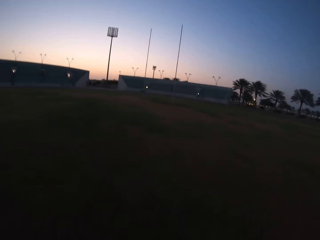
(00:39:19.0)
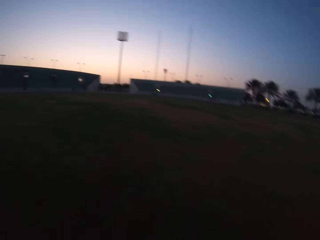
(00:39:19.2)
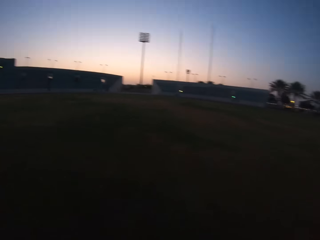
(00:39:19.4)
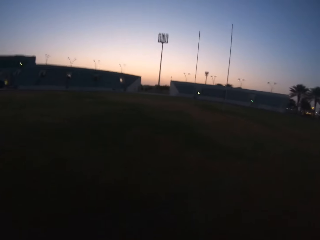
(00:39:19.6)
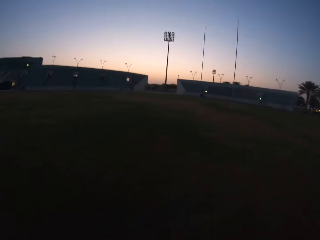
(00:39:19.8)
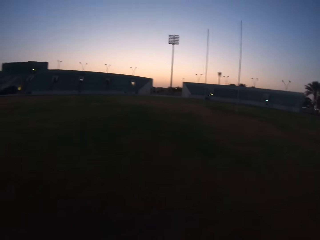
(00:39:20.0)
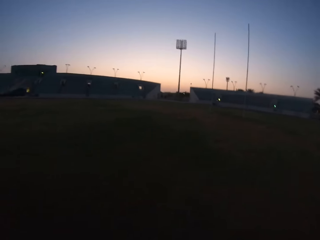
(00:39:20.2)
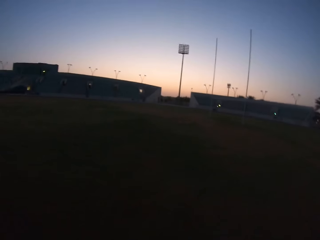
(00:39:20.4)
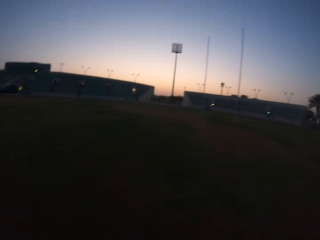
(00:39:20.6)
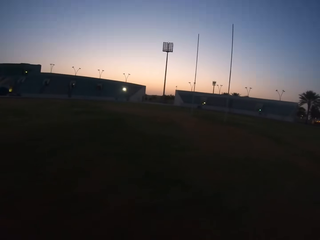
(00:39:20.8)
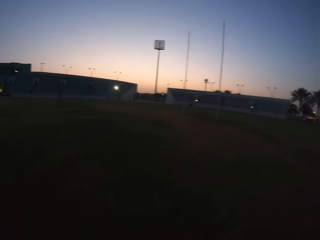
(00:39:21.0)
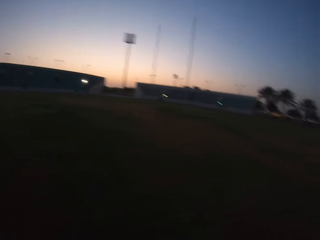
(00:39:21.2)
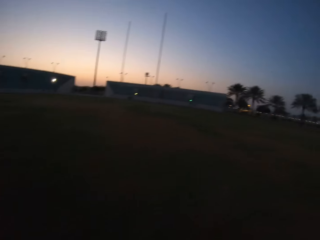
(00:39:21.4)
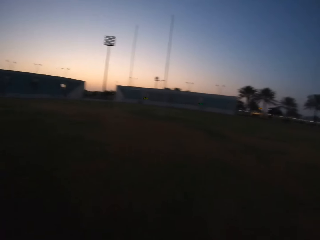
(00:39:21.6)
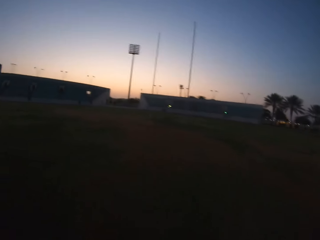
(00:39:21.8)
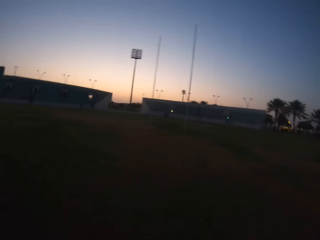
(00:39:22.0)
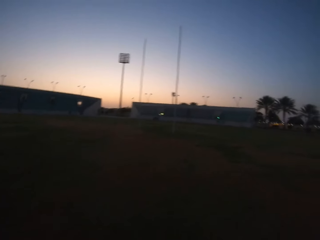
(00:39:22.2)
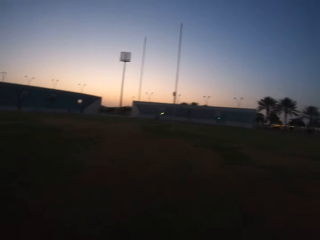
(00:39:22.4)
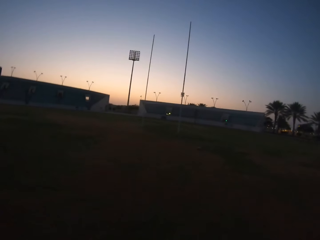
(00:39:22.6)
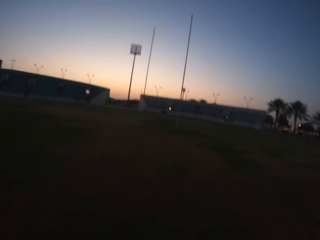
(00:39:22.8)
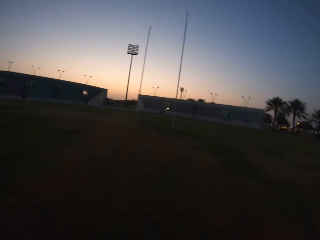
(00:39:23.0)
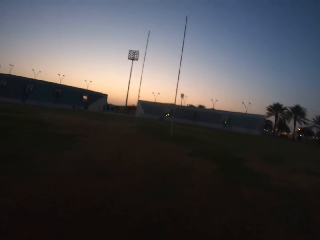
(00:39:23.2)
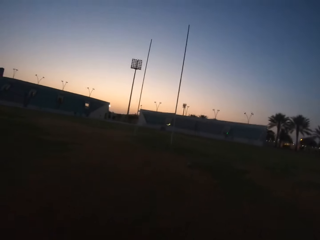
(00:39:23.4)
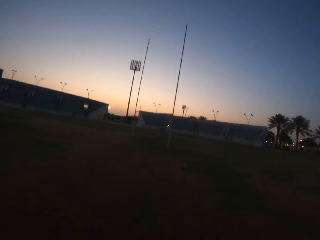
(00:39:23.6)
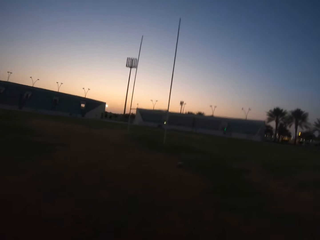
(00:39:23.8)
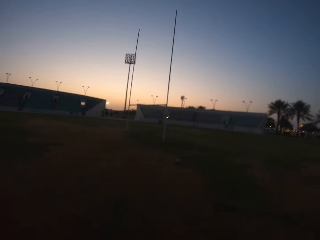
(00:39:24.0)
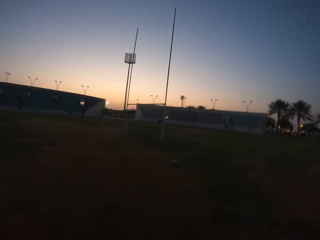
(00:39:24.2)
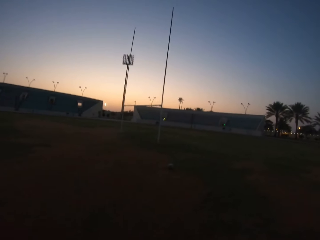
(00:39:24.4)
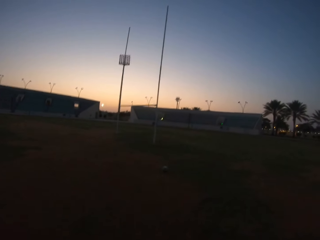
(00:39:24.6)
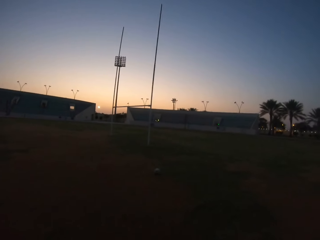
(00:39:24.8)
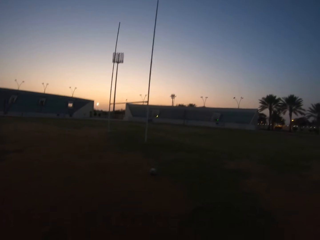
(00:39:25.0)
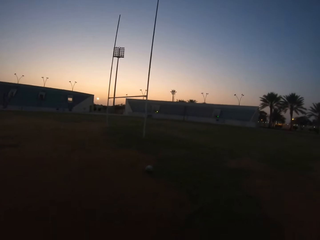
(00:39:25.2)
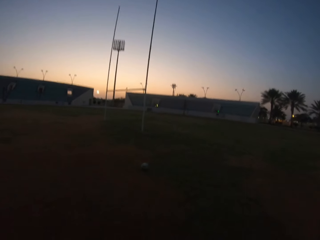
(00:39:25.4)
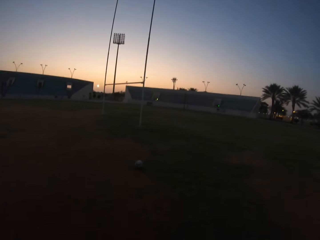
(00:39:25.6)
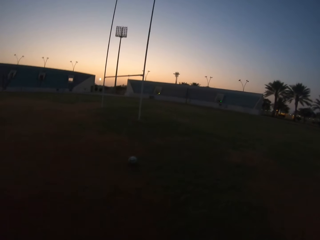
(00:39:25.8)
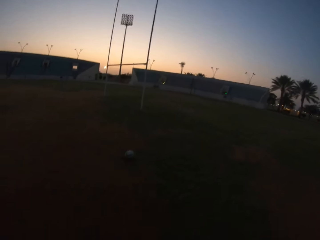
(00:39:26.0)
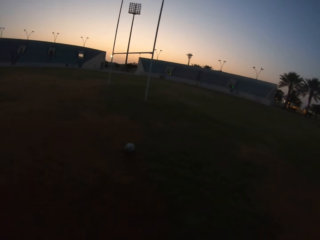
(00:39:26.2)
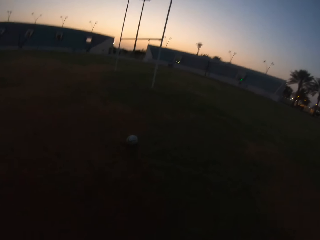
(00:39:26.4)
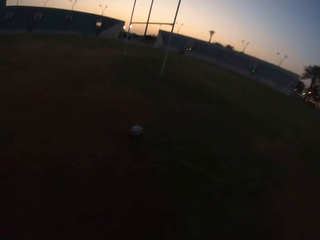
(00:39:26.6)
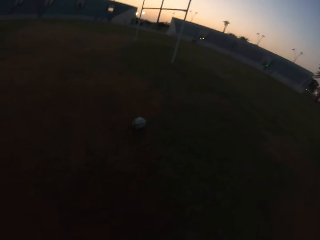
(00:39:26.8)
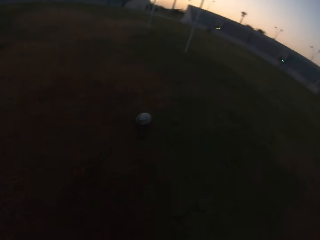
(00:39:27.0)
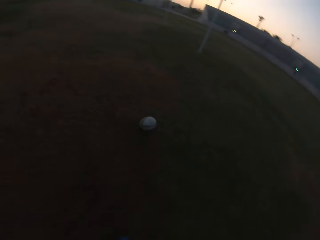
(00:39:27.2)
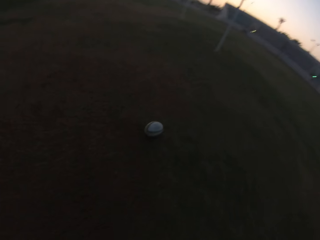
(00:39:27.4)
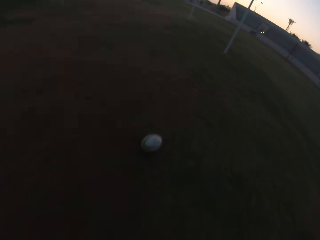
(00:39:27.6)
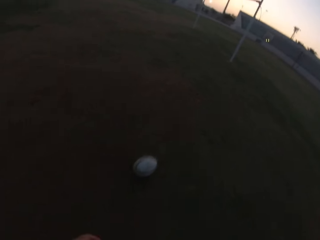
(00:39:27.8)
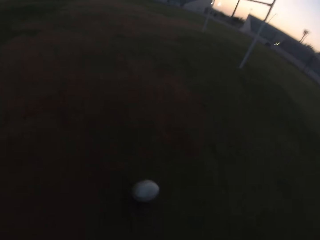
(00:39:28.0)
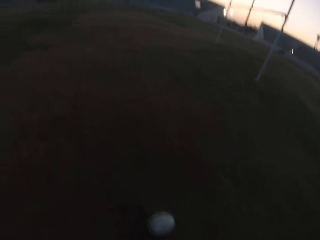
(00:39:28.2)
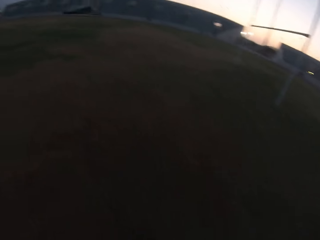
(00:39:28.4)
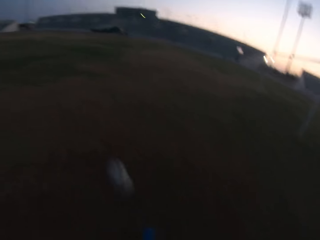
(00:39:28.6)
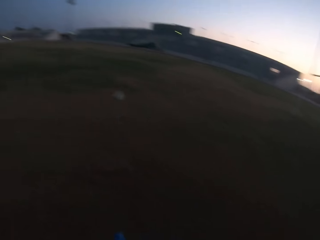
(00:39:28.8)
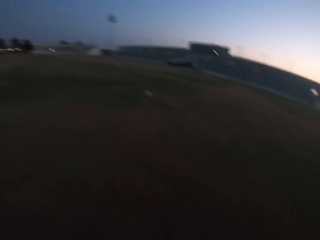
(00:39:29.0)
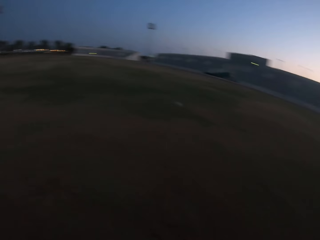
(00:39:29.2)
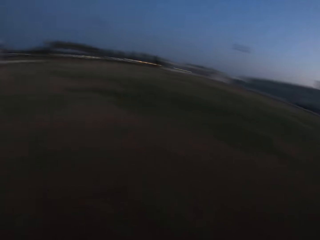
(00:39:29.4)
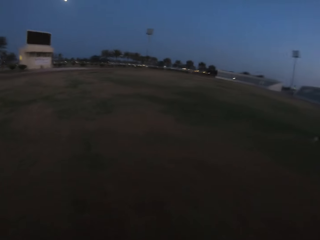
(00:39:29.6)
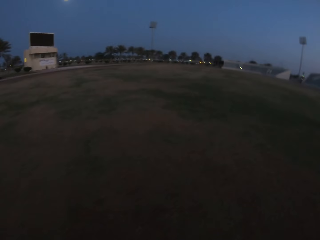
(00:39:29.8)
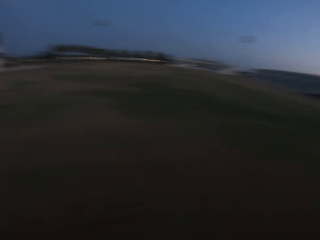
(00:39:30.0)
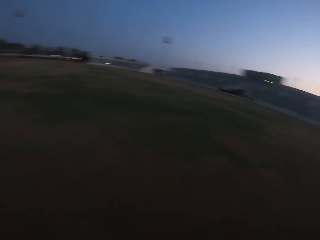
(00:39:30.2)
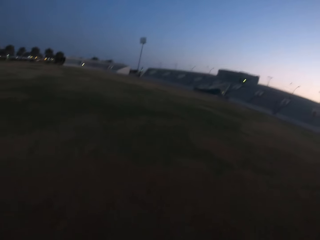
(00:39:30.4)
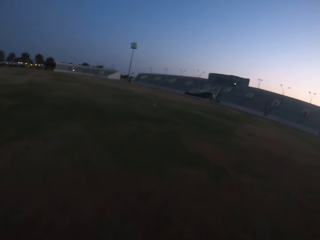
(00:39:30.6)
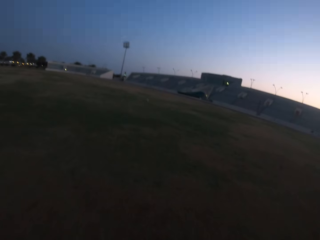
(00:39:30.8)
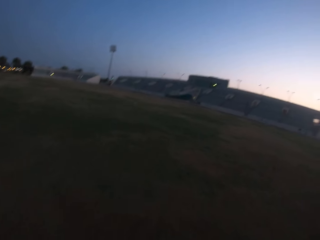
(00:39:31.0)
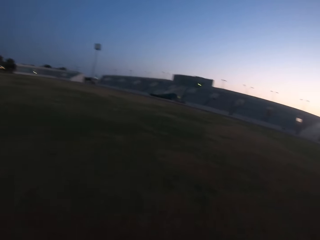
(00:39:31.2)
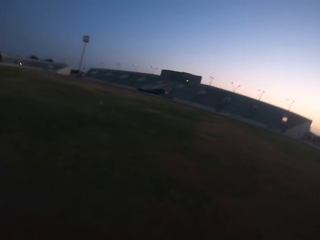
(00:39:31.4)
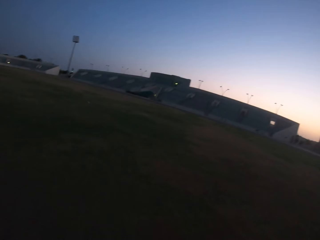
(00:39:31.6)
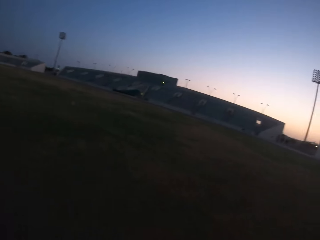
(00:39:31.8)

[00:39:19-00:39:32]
The camera wearer kicks the ball in the field. They run towards the ball.

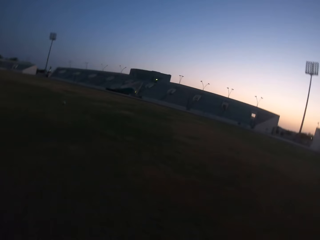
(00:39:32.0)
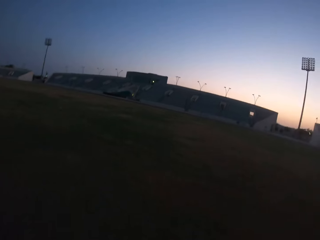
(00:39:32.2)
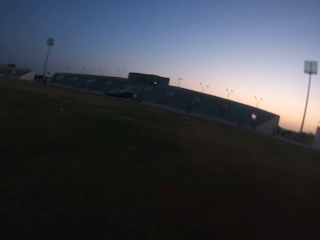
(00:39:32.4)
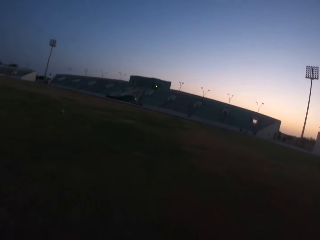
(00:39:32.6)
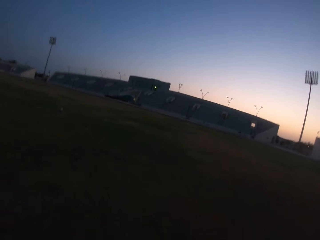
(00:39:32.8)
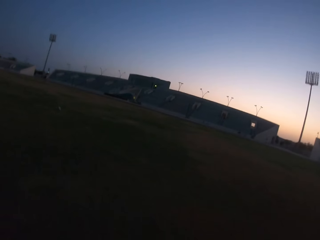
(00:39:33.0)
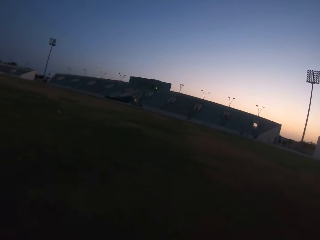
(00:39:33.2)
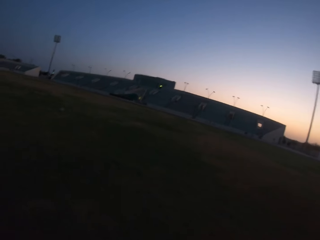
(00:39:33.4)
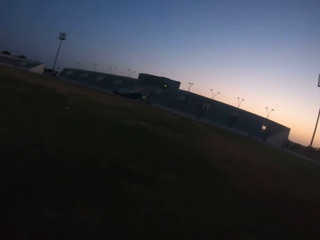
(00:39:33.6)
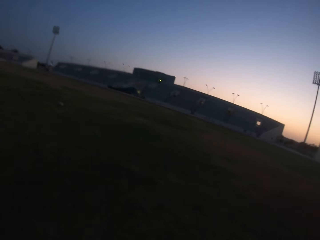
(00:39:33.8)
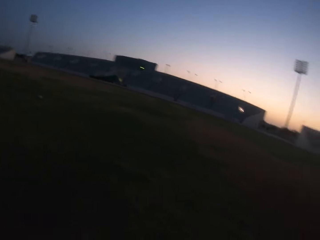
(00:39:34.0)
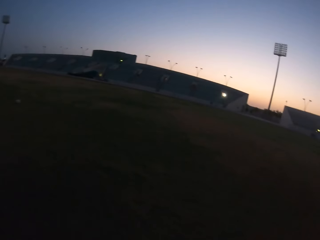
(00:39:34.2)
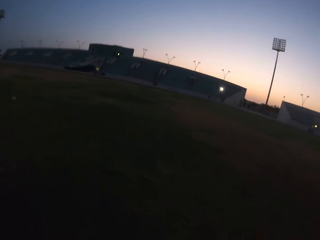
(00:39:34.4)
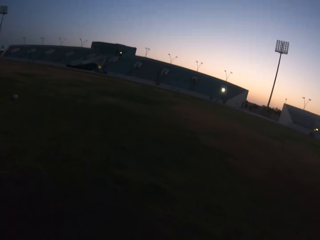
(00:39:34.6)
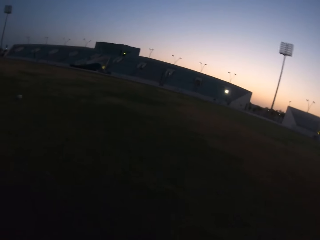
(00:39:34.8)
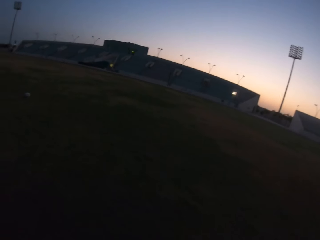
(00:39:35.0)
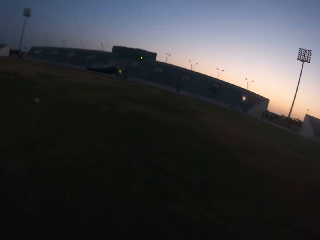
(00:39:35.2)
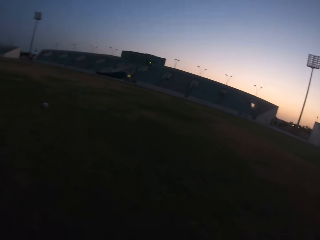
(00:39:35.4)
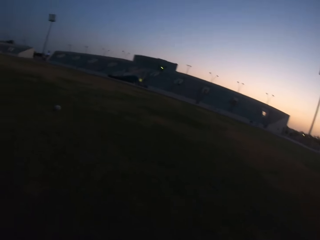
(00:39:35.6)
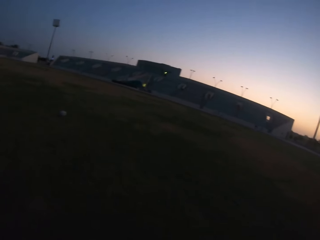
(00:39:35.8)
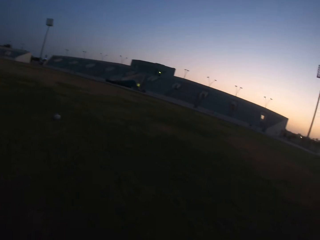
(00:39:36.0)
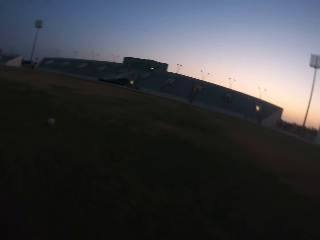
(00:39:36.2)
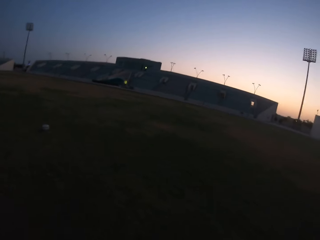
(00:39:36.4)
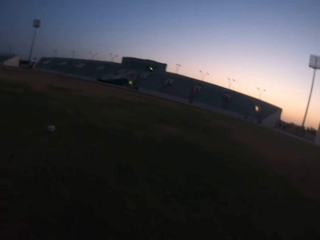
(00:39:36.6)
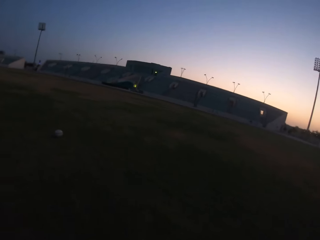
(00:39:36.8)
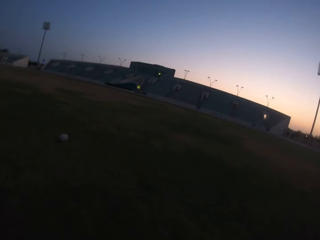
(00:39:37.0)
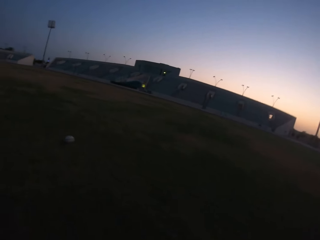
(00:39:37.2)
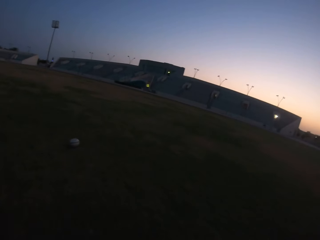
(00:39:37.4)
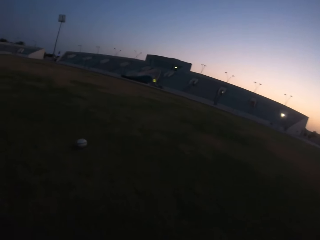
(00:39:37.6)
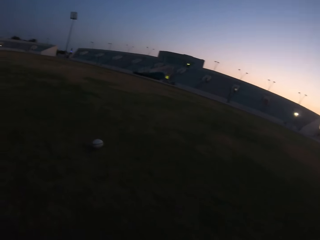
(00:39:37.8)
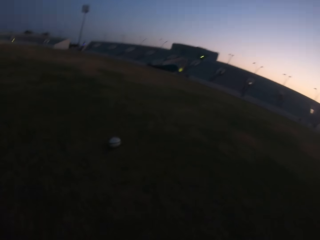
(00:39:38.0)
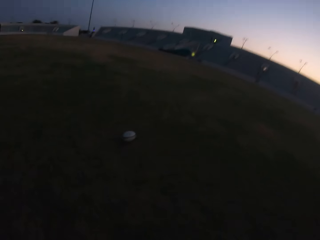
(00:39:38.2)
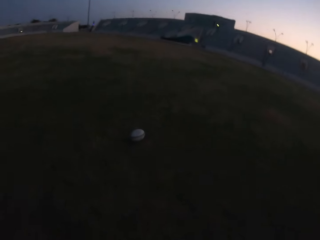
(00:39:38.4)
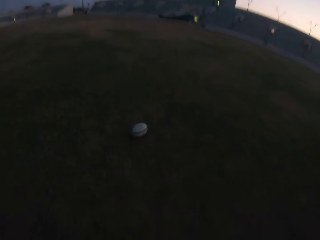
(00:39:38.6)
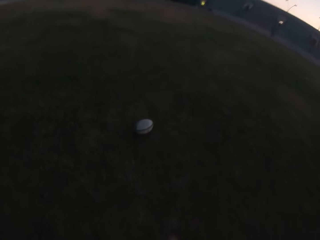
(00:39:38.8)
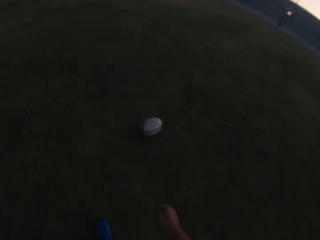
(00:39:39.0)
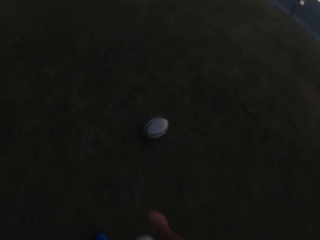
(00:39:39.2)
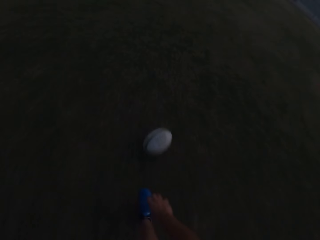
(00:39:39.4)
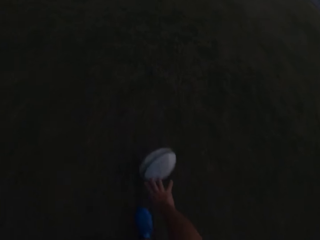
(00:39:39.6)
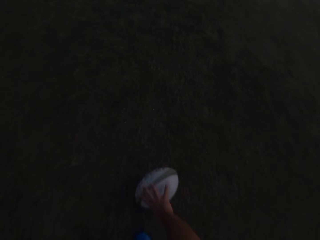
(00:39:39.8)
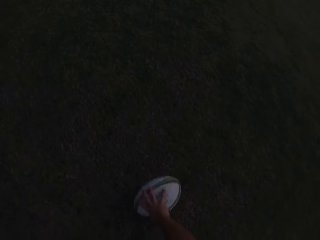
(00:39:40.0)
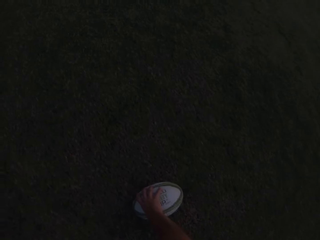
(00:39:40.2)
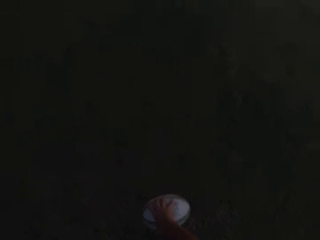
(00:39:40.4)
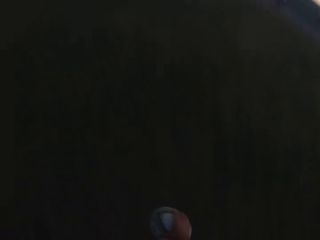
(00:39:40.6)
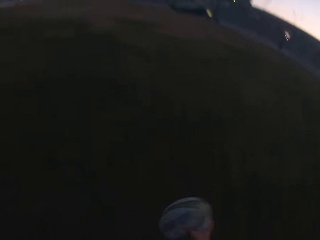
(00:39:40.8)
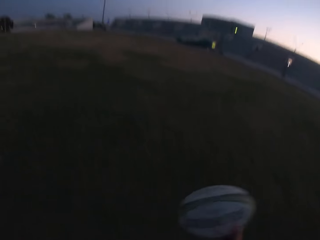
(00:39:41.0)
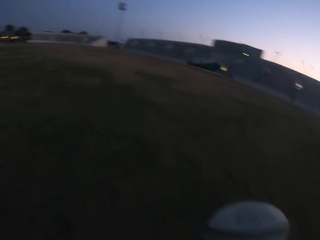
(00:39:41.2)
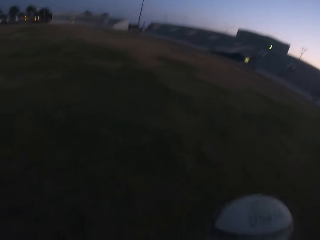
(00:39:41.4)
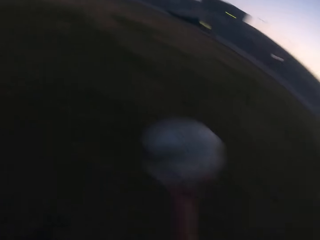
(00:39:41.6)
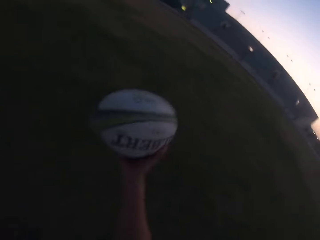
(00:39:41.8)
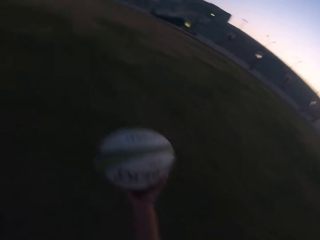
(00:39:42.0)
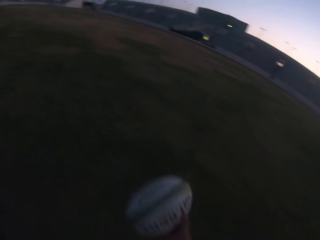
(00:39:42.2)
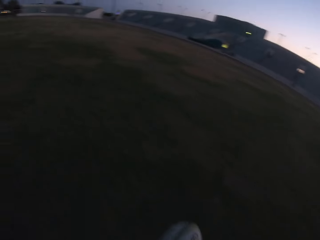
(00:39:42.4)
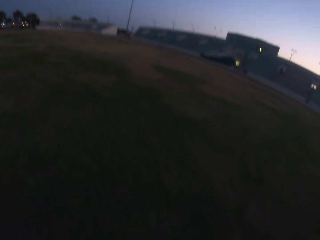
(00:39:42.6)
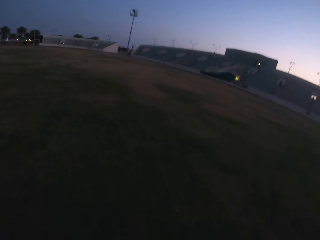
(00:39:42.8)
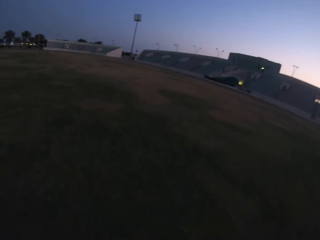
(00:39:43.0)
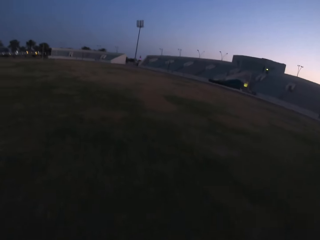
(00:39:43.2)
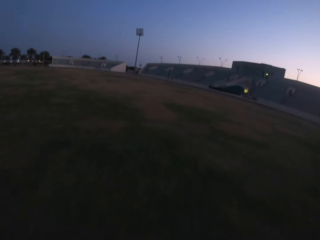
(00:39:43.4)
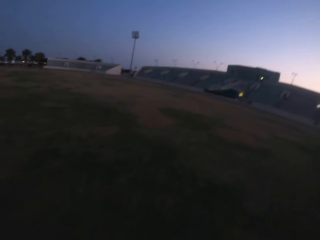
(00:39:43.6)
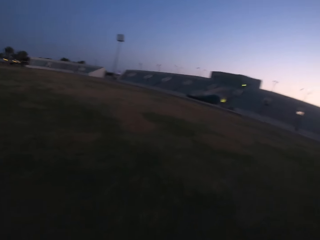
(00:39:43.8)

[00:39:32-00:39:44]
The camera wearer walks in the field. They pick the ball from the ground. They walk with the ball.
